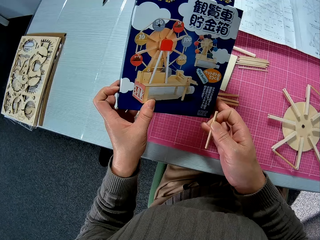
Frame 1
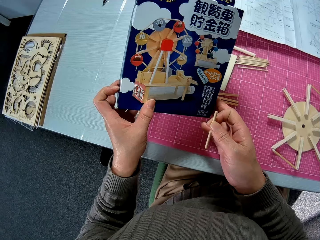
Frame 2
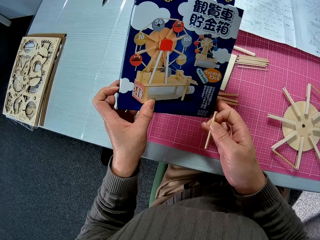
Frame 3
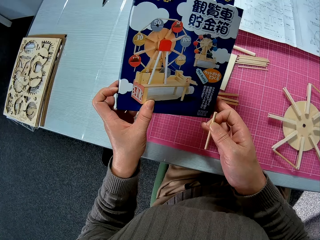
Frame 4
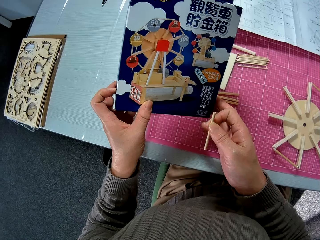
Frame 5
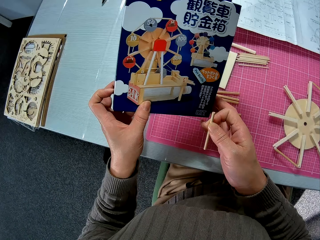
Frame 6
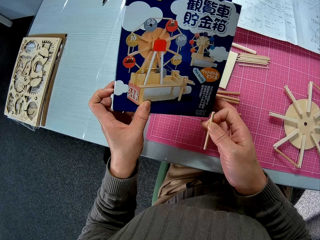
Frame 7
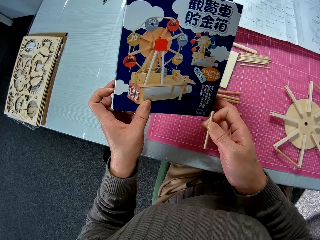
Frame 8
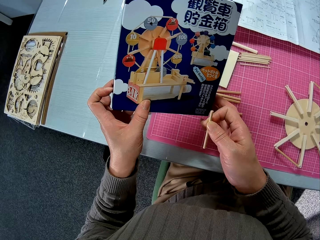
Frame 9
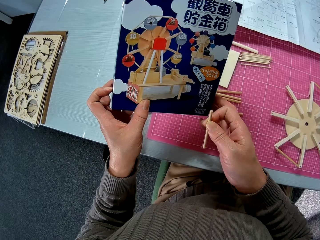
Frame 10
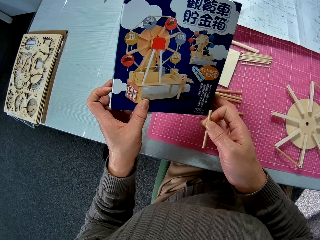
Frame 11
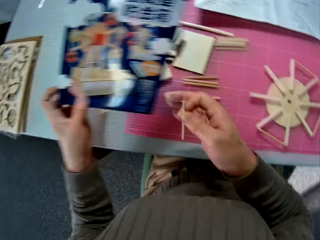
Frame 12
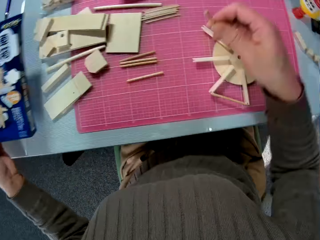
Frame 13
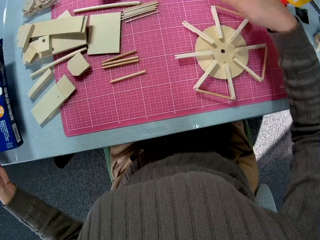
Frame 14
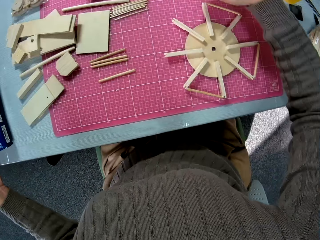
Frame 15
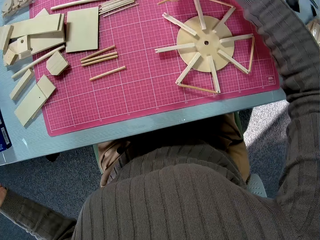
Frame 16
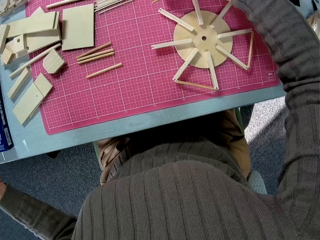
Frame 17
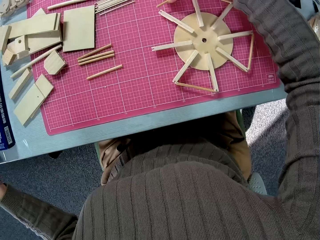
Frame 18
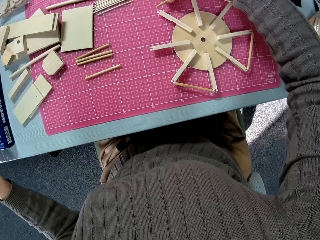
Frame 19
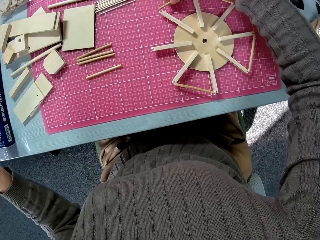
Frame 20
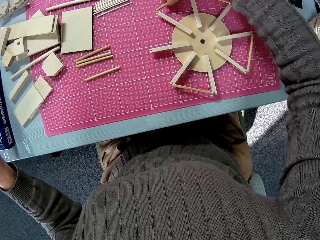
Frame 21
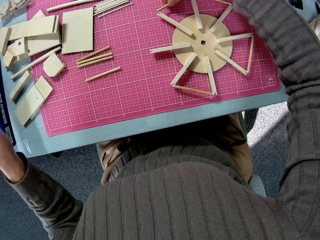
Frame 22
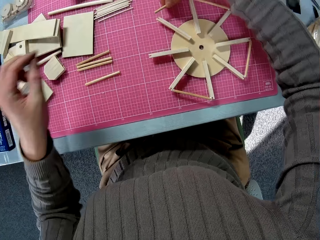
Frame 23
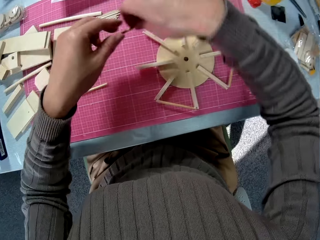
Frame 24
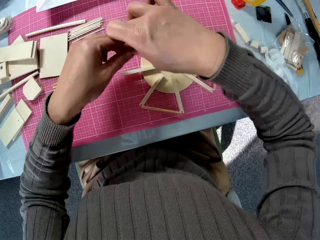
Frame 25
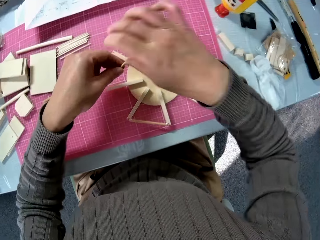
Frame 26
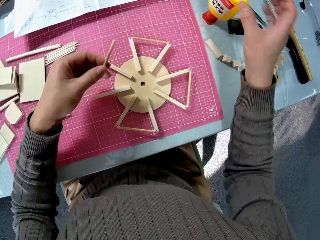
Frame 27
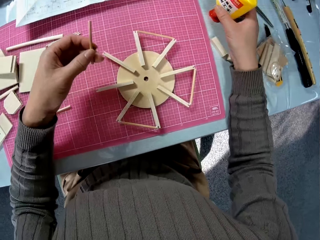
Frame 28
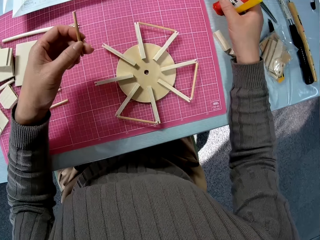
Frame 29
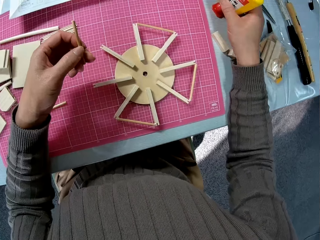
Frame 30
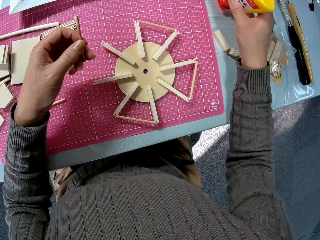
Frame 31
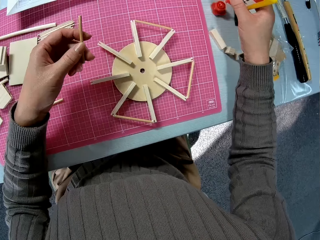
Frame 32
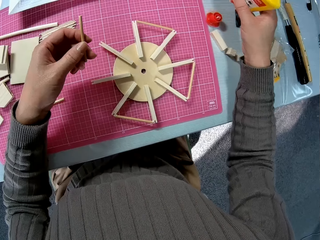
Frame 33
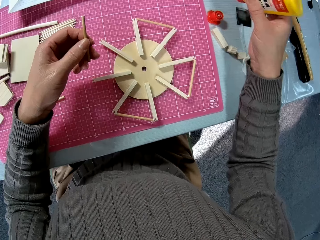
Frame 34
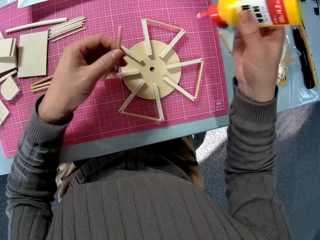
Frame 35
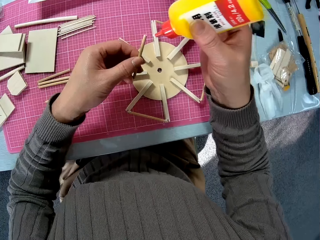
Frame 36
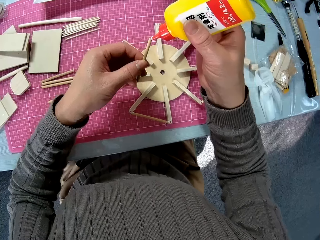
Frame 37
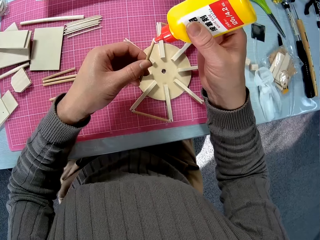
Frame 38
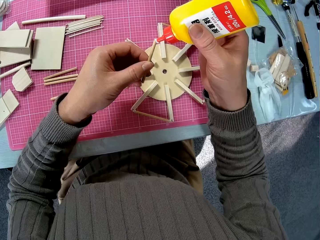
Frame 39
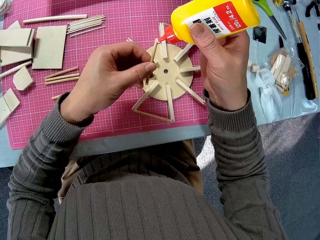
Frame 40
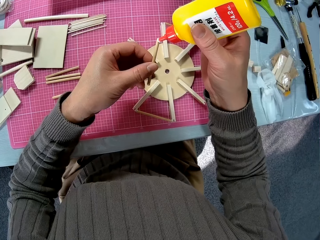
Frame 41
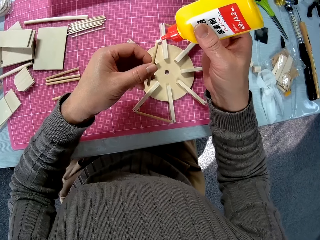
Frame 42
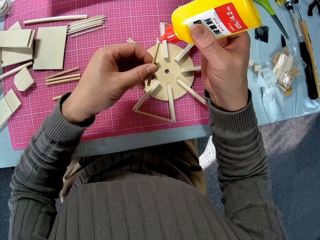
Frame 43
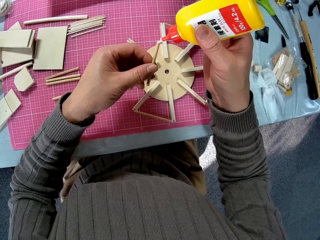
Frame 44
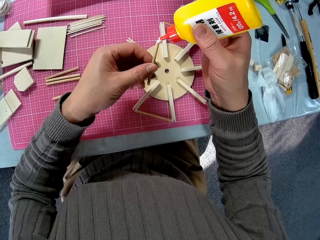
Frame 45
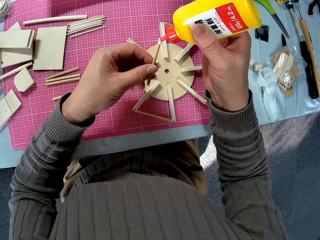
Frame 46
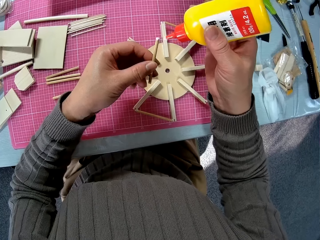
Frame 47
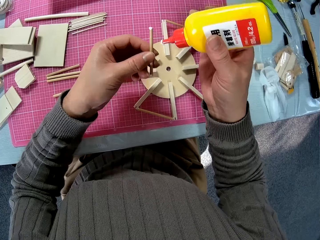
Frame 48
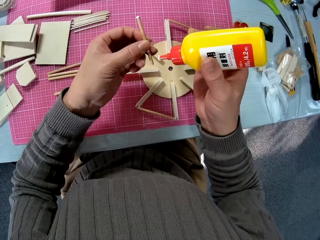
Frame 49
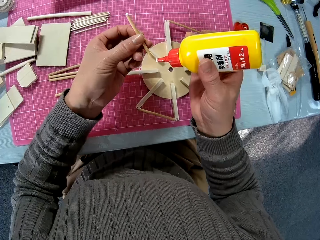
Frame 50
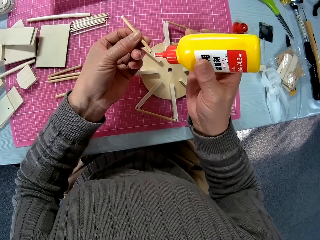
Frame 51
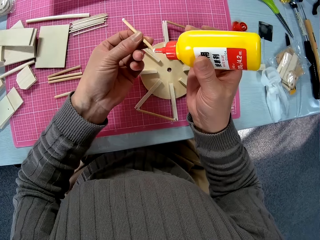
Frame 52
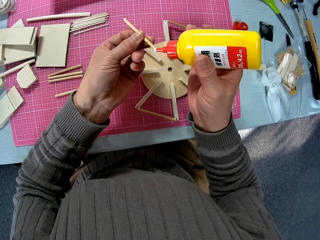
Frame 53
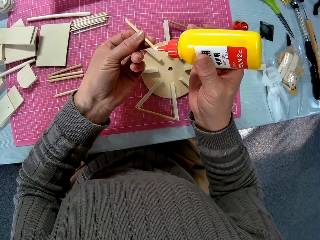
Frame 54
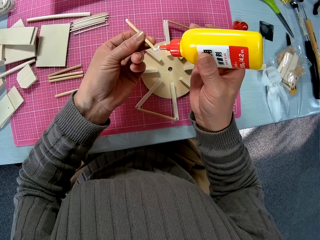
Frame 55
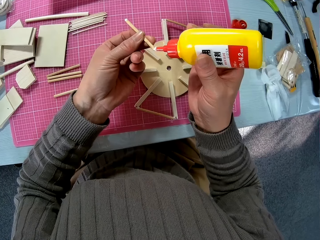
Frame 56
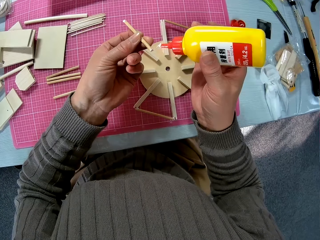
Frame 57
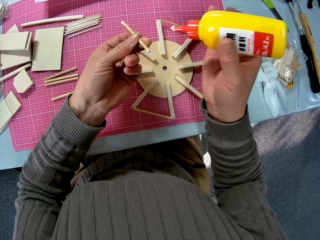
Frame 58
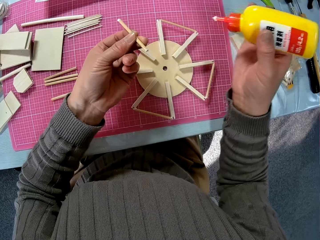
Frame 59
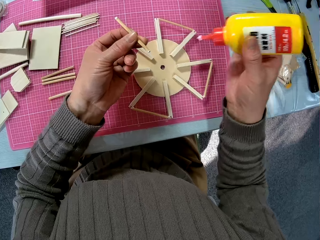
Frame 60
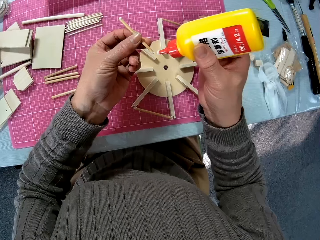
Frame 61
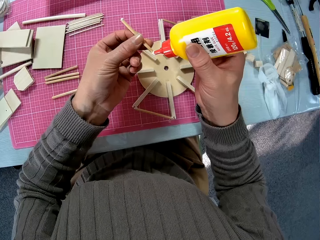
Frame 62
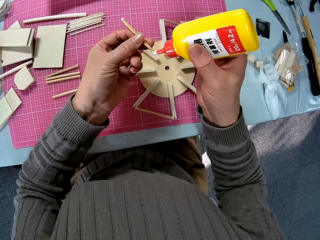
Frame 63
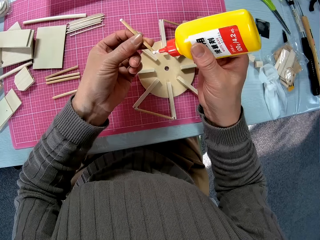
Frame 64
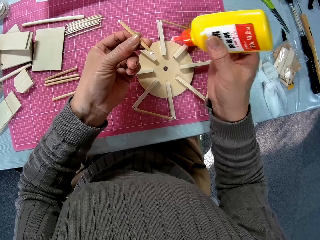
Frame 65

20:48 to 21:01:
The camera wearer looks at the box. They attach a piece of wood to the wooden object. They detach the piece of wood from the wooden object. They pick up the glue. They apply glue to the smaller piece of wood.

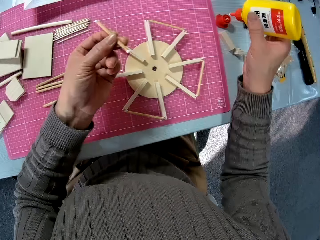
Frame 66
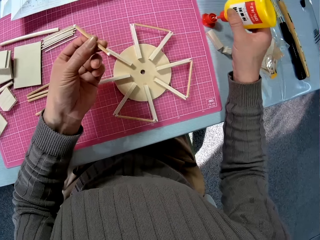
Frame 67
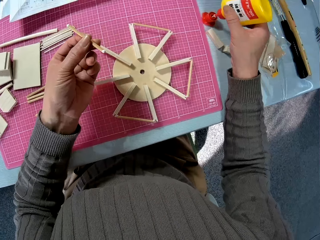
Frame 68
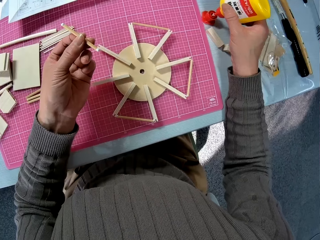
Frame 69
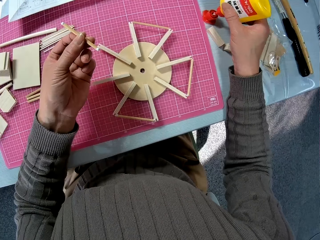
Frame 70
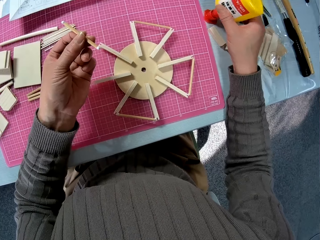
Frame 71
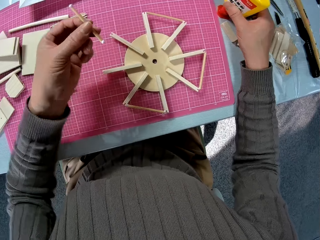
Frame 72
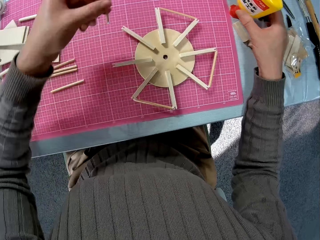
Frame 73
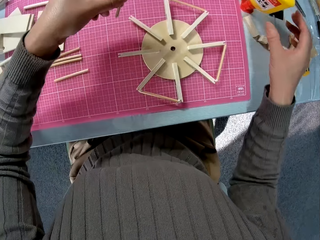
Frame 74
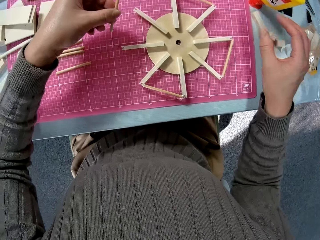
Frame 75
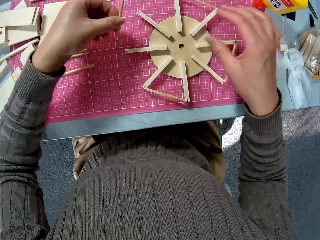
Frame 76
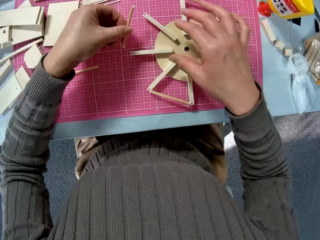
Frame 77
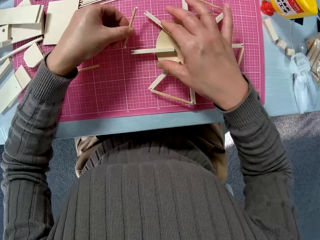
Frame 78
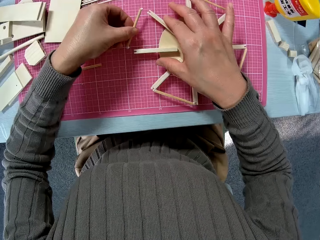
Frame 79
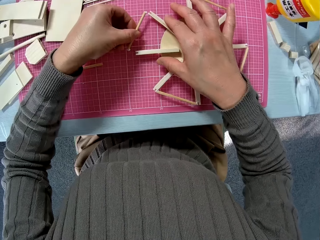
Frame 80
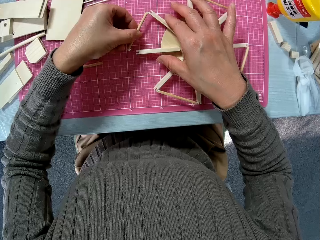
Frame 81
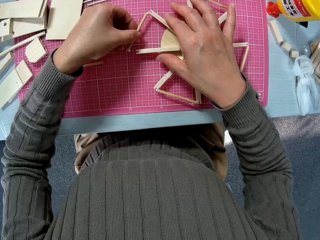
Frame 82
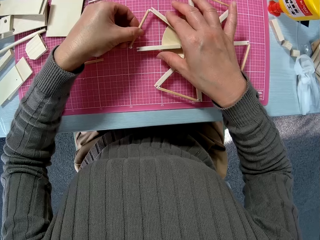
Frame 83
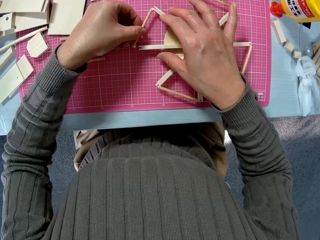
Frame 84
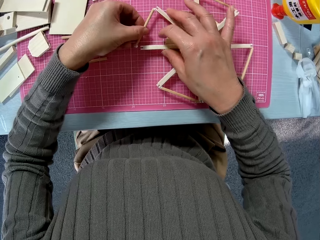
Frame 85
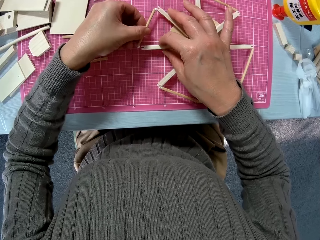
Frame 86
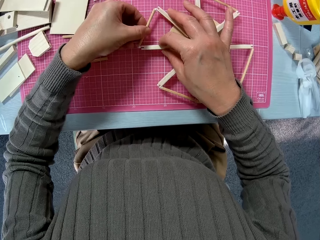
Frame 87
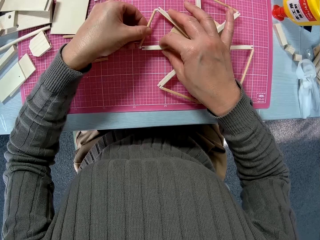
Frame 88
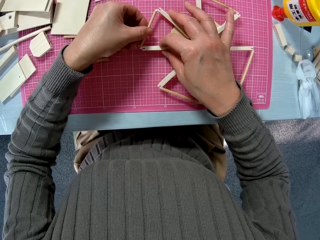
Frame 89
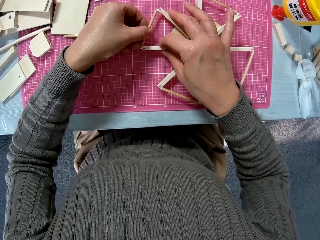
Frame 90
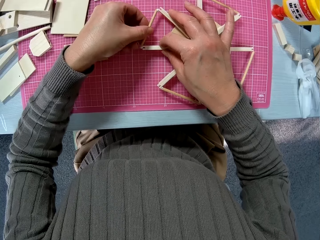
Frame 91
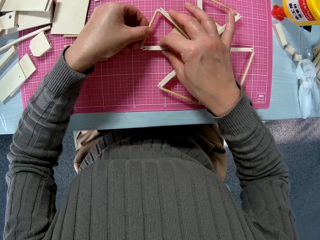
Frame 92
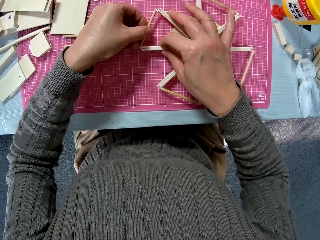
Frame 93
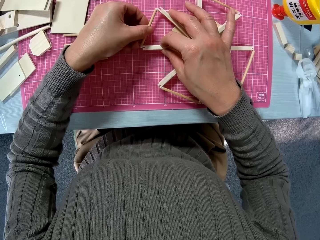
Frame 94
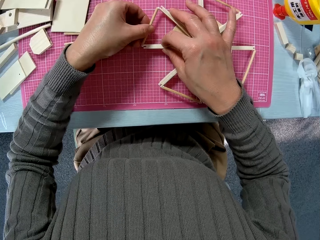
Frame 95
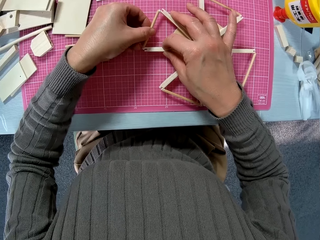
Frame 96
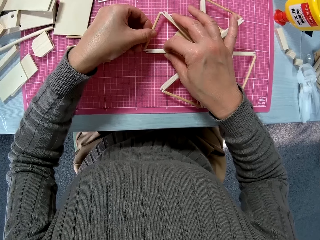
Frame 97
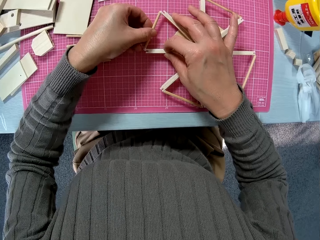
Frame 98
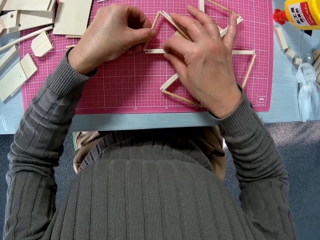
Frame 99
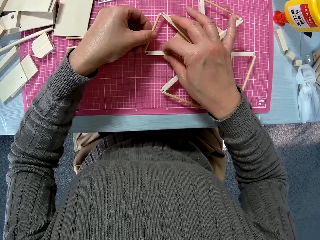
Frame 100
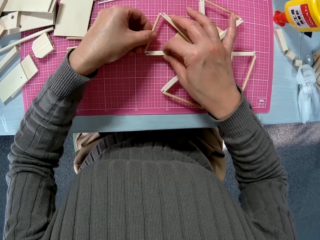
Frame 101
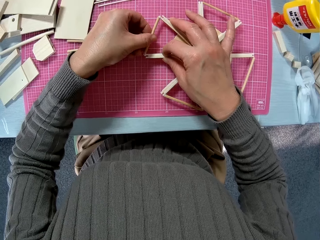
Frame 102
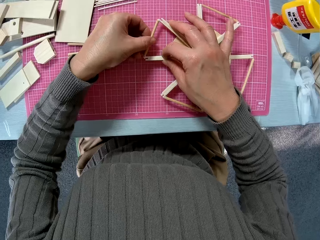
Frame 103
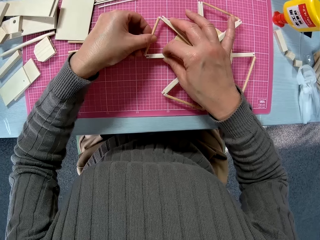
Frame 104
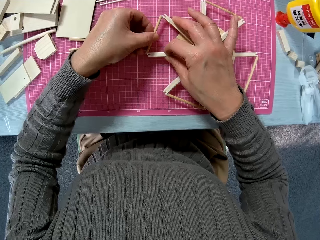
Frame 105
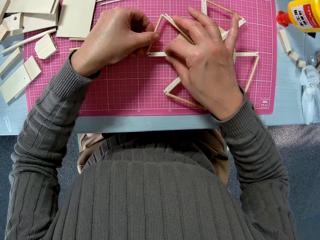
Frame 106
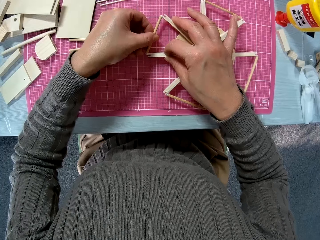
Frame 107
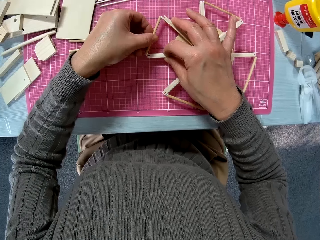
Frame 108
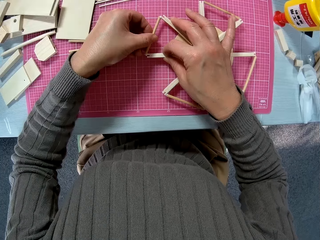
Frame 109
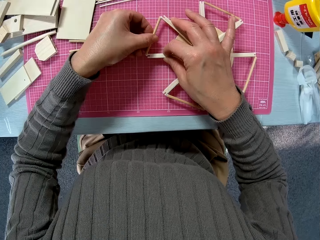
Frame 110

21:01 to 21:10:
The camera wearer puts the glue down. They hold the wooden object. They attach a piece of wood to the wooden object. They glue the smaller piece of wood to the best position on the bigger piece of wood.
